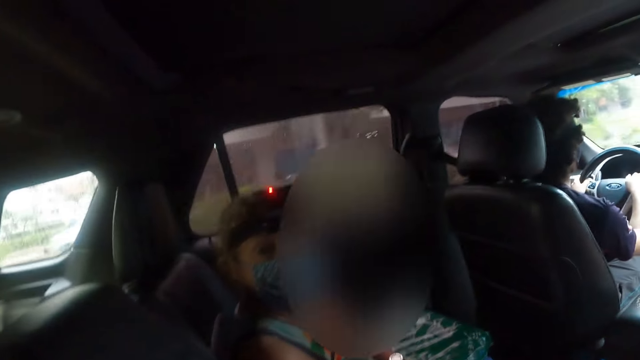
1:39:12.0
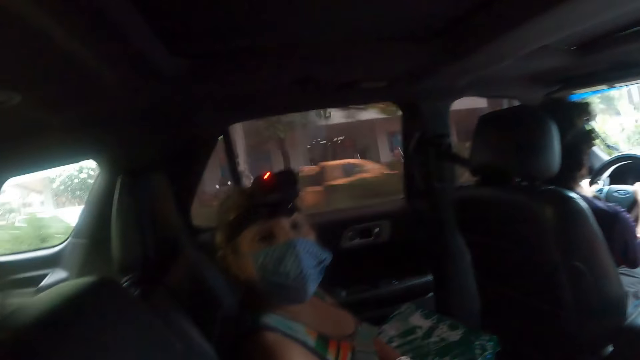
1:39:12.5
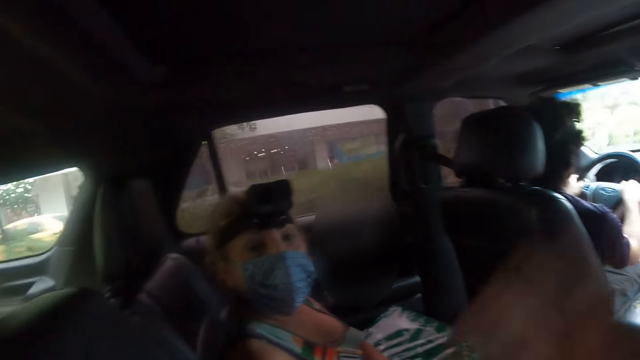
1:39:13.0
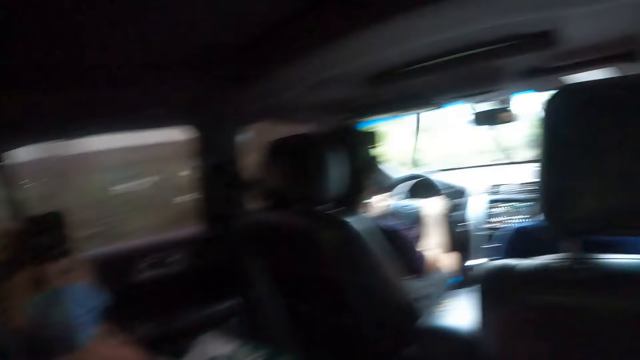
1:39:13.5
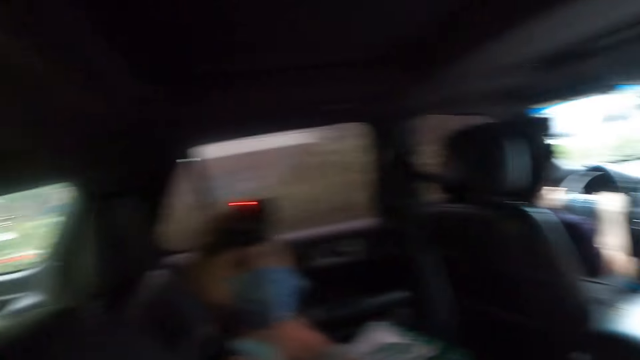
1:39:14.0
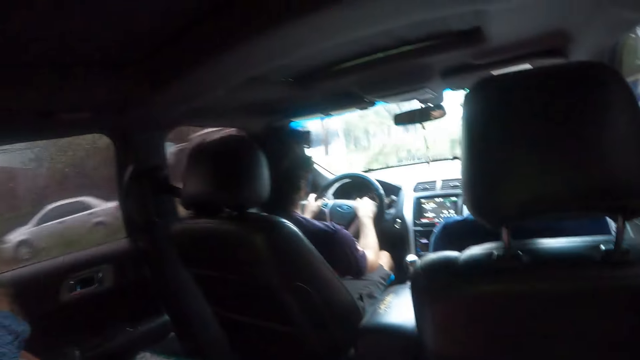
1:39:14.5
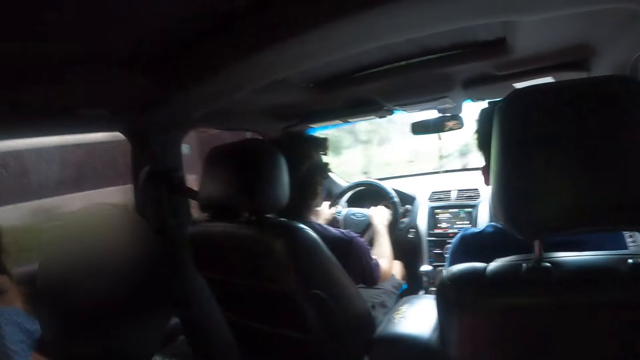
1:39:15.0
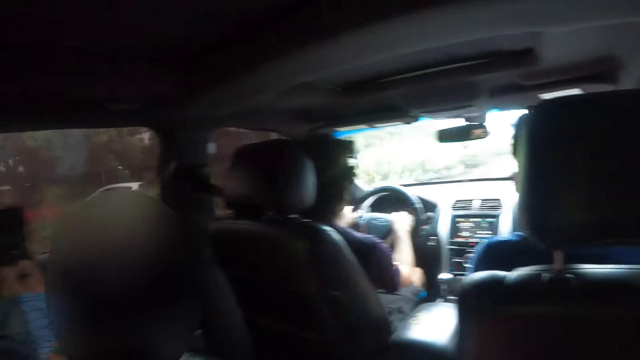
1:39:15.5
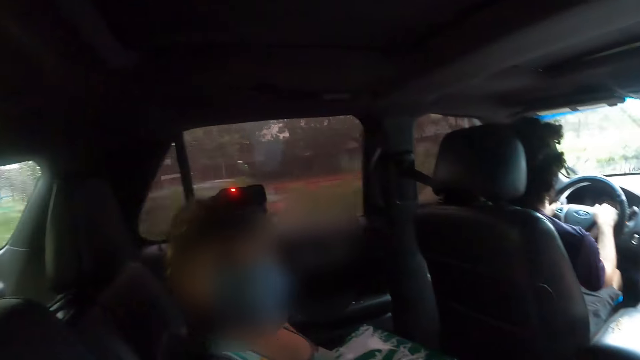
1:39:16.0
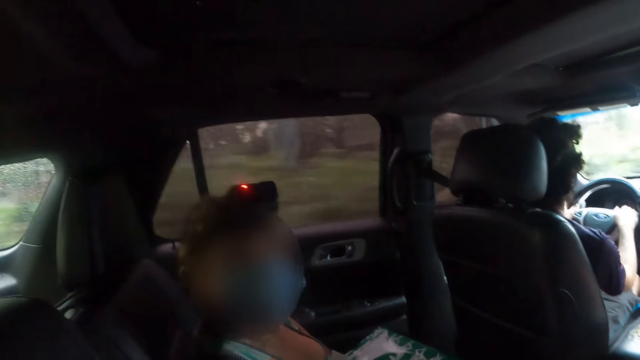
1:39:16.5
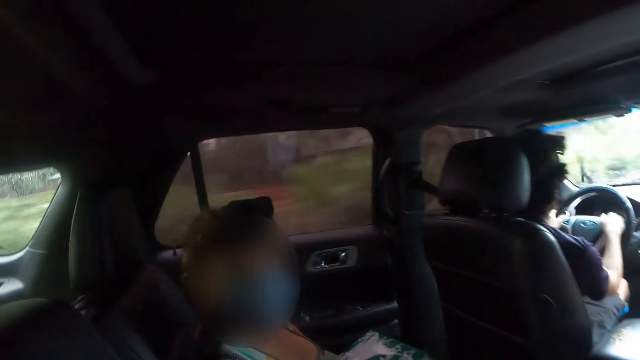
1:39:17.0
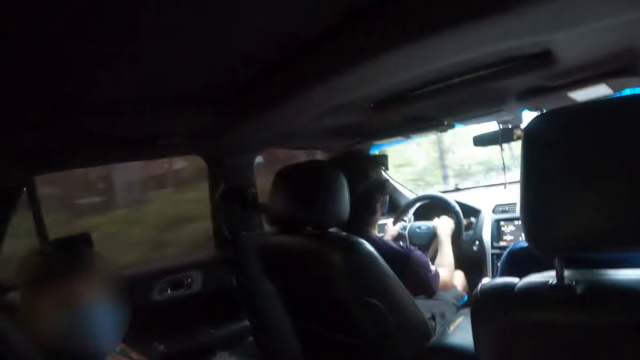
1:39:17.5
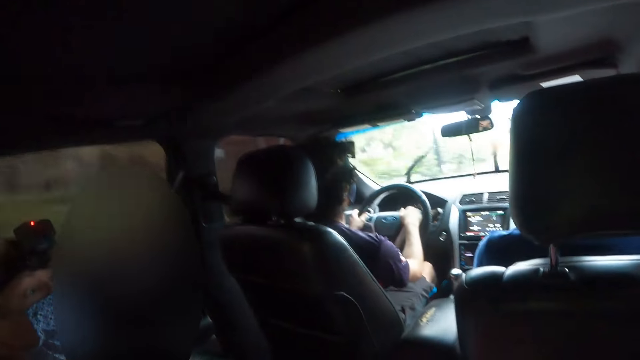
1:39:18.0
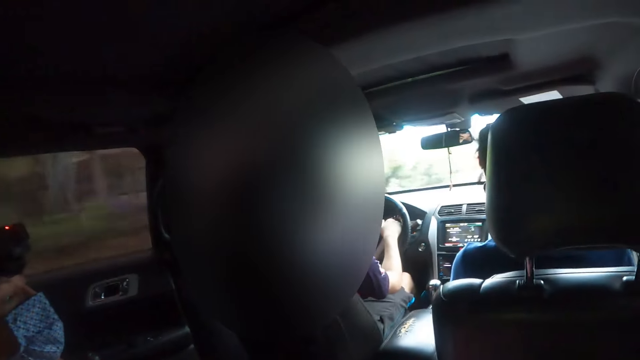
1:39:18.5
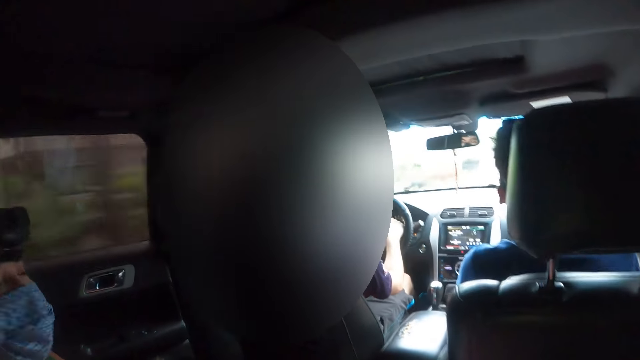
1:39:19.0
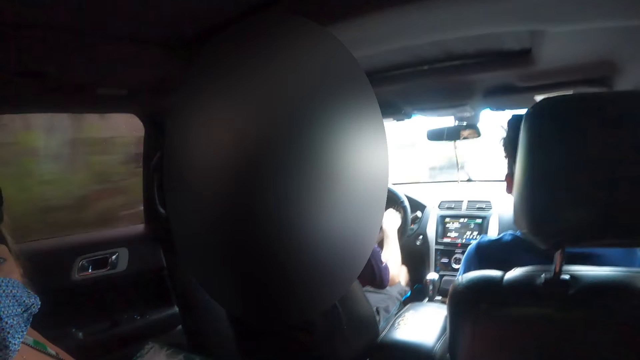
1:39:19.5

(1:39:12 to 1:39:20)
The camera wearer moves a hand. They look around.

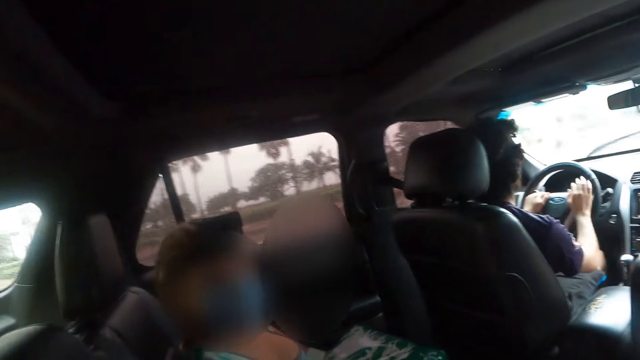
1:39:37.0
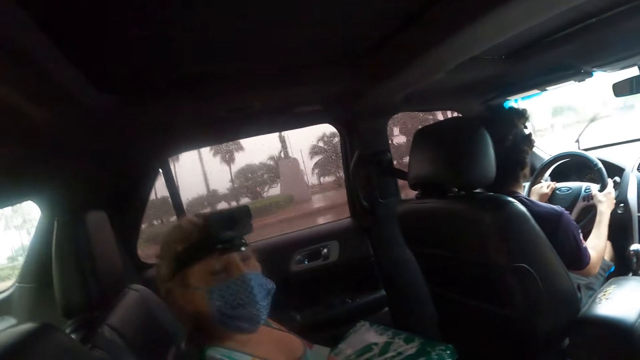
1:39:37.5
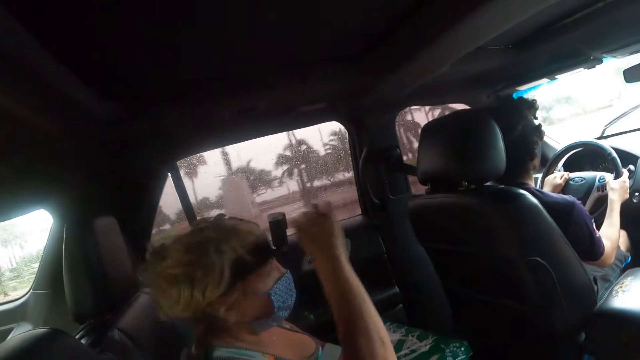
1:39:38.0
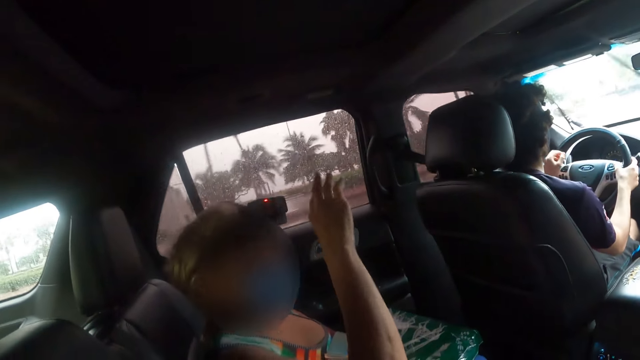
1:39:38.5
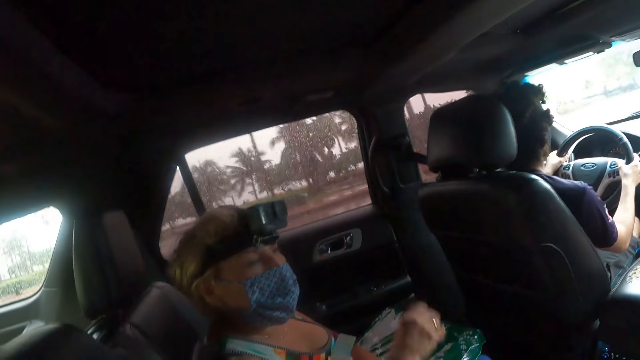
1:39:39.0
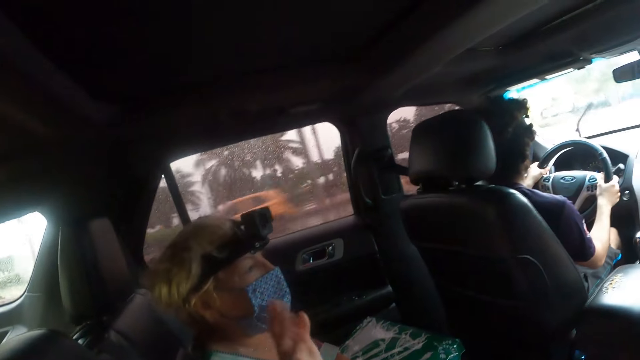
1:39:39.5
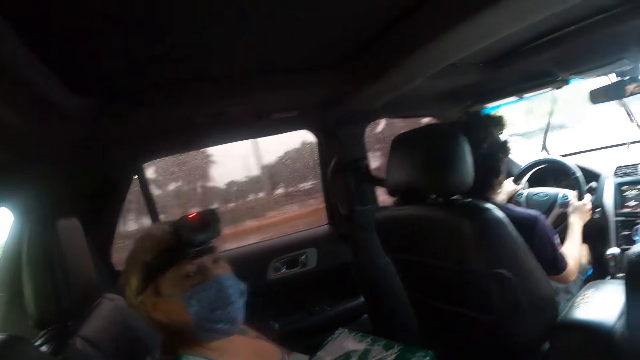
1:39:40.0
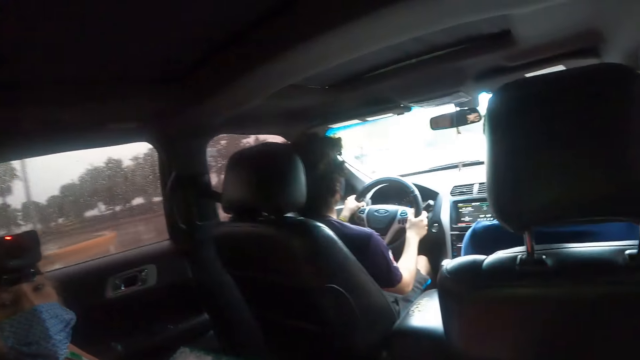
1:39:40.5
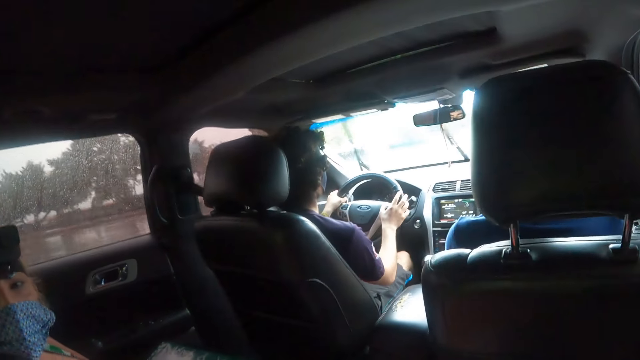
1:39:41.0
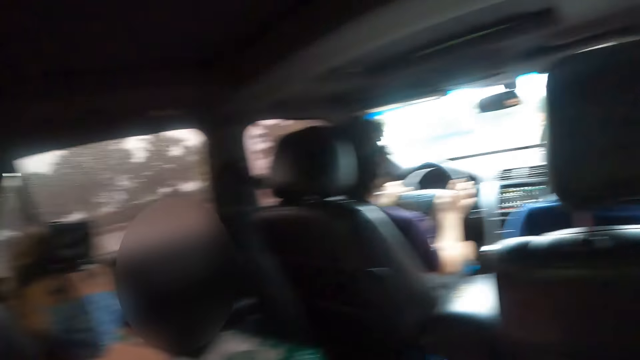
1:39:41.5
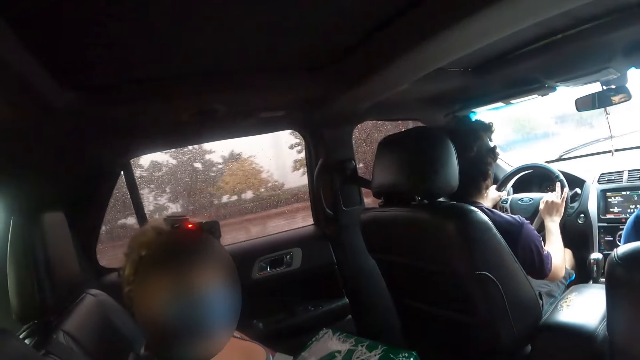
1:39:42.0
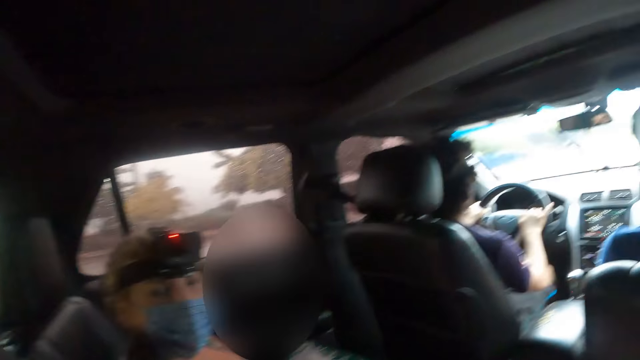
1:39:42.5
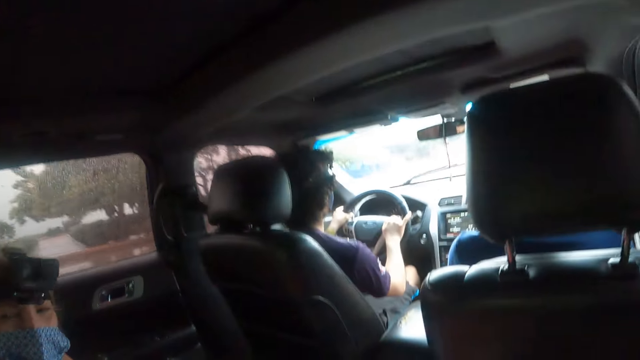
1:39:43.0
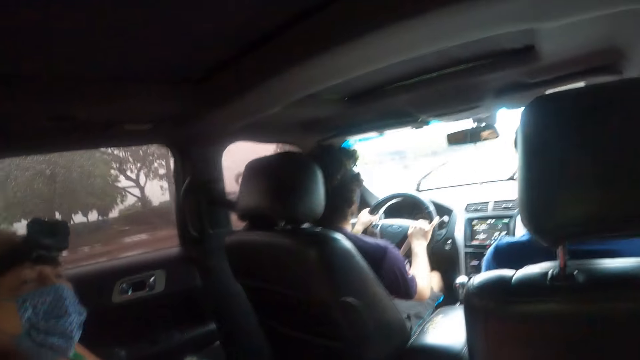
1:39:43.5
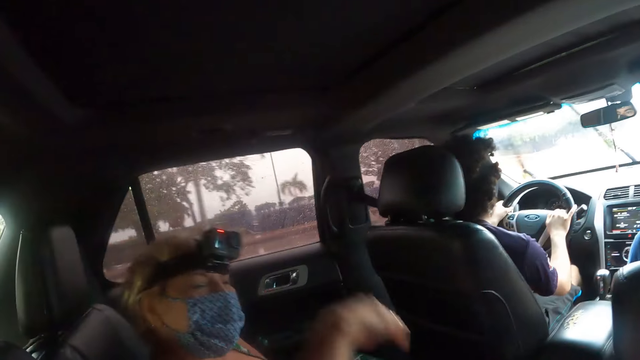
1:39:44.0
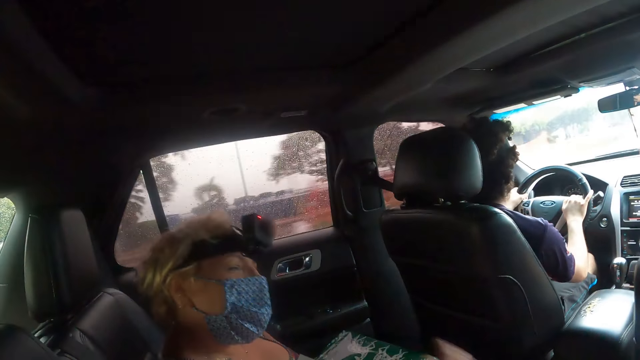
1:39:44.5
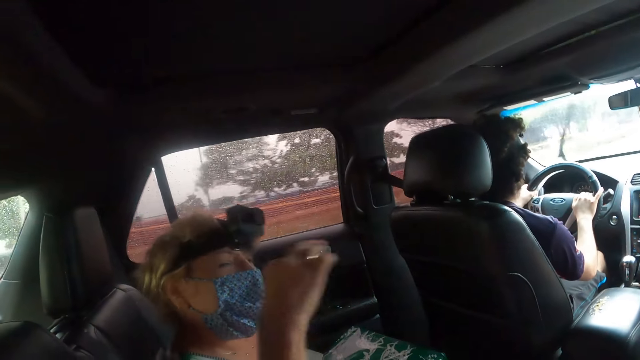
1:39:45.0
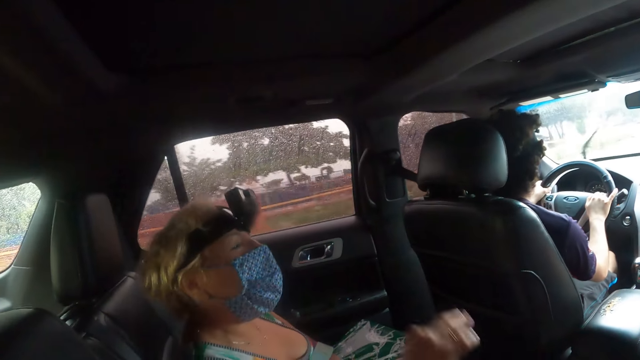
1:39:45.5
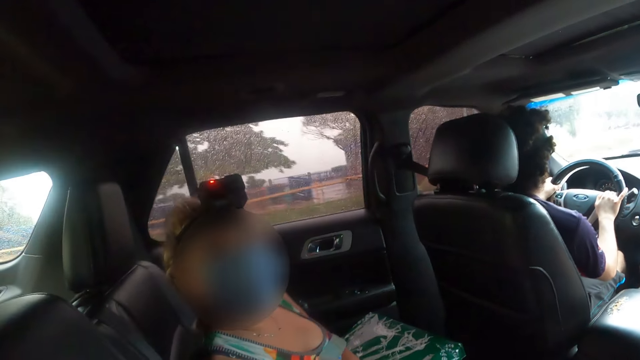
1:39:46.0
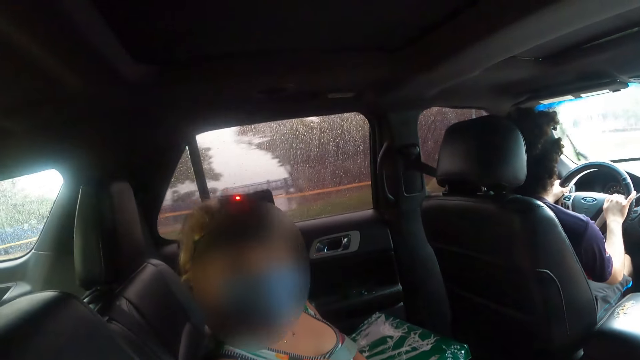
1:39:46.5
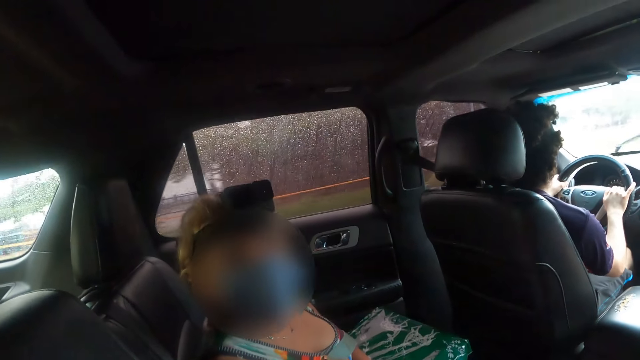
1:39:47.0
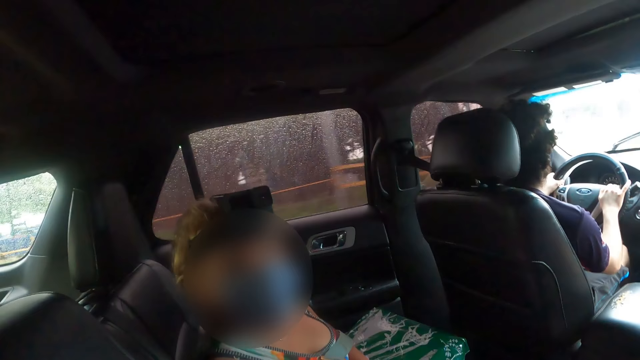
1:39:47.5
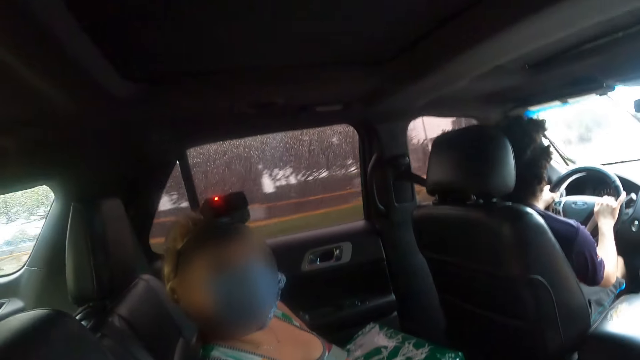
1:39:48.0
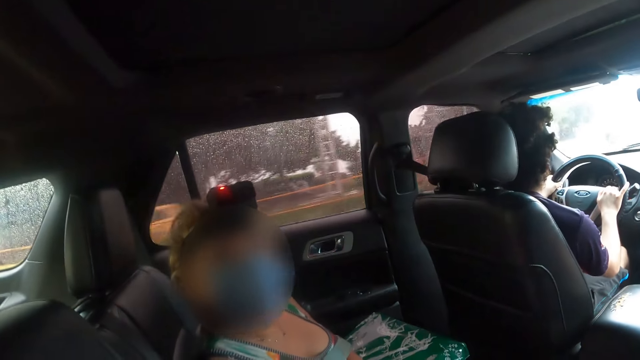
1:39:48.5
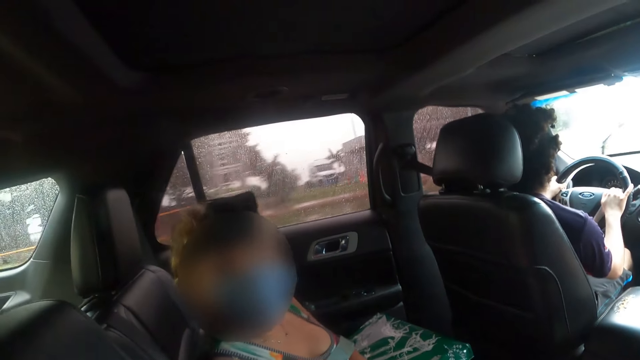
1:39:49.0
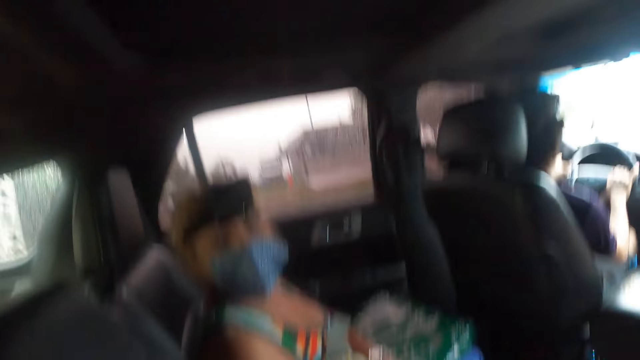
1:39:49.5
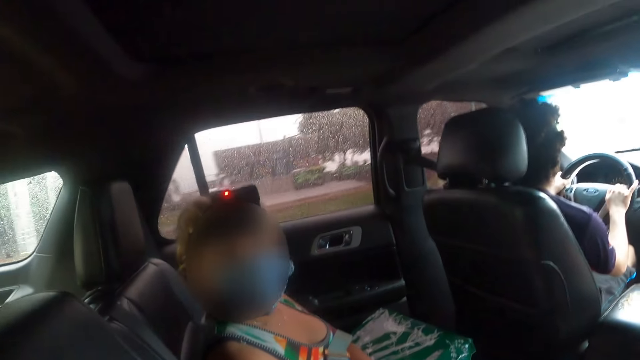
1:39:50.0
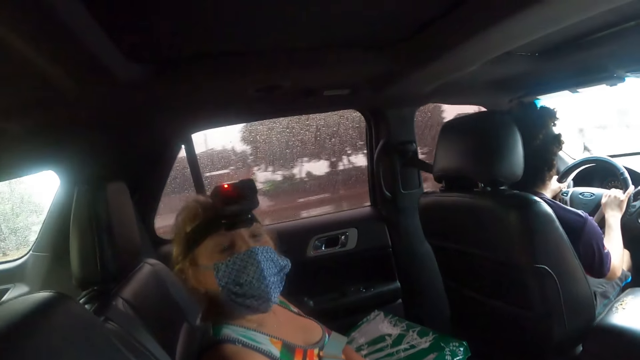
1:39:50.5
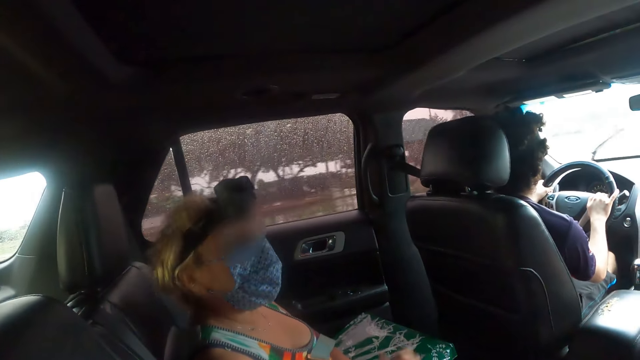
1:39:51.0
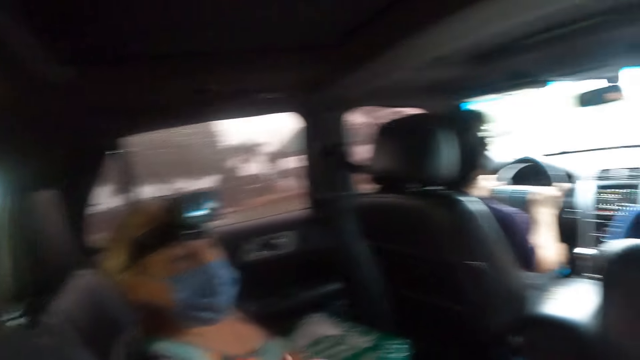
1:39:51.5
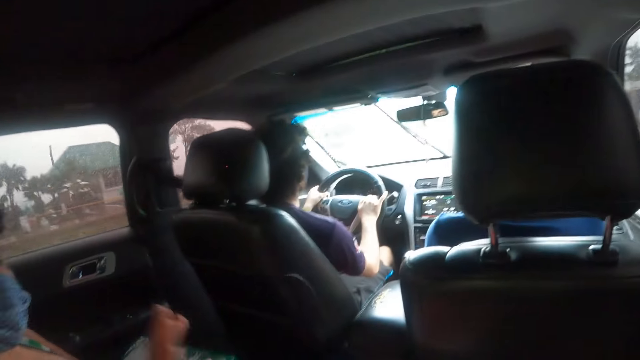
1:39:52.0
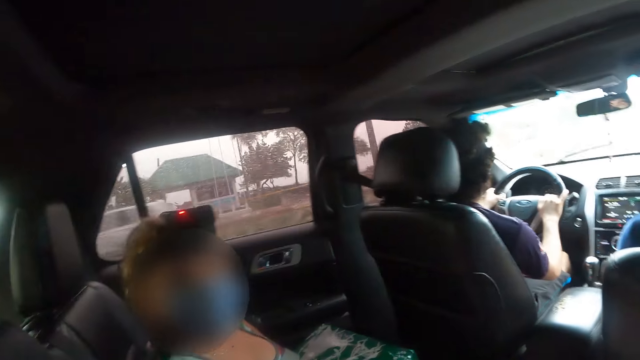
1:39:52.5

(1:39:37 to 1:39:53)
A woman lifts up the hand and talks to the camera wearer. The woman lifts up the hand and talks to the camera wearer.
